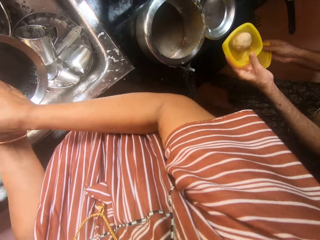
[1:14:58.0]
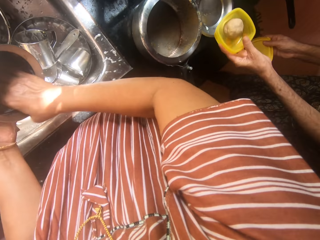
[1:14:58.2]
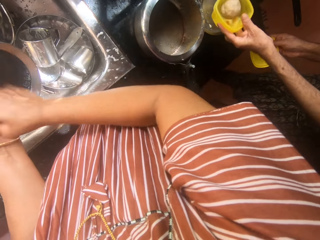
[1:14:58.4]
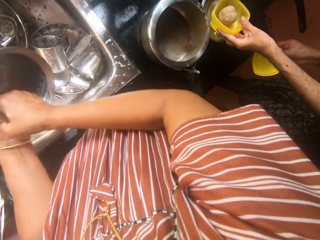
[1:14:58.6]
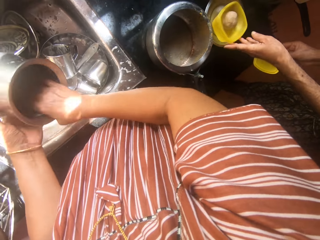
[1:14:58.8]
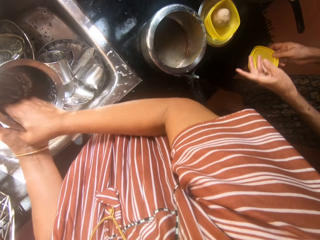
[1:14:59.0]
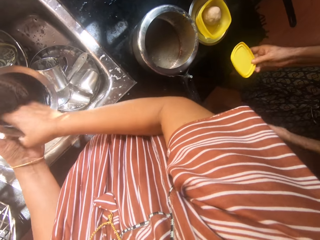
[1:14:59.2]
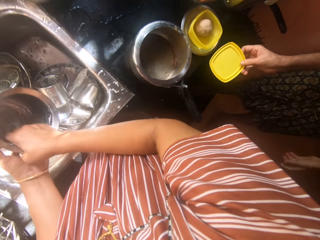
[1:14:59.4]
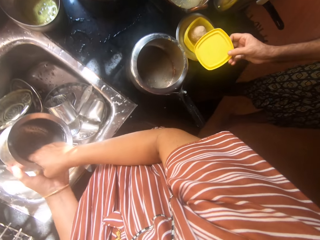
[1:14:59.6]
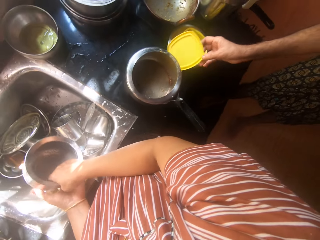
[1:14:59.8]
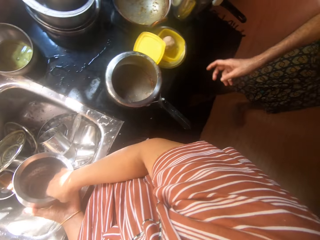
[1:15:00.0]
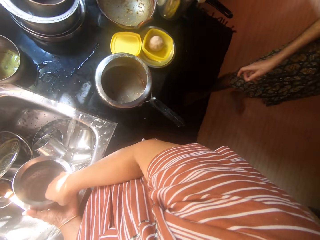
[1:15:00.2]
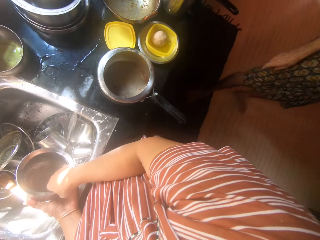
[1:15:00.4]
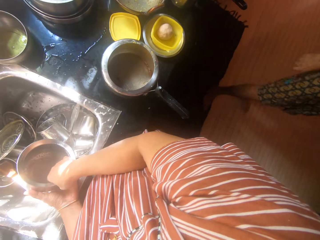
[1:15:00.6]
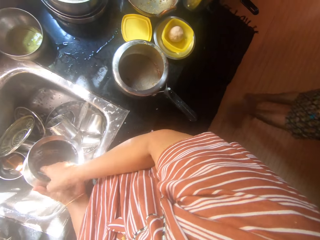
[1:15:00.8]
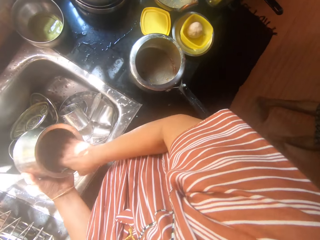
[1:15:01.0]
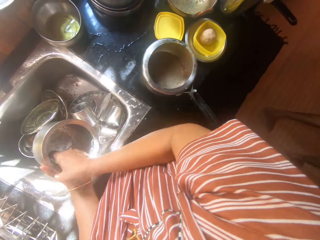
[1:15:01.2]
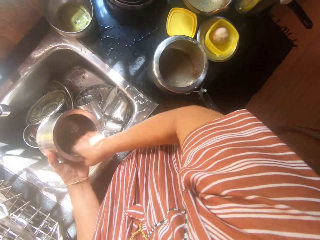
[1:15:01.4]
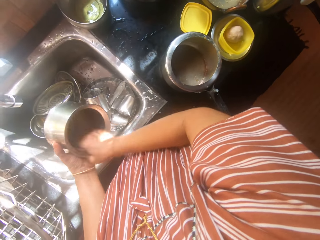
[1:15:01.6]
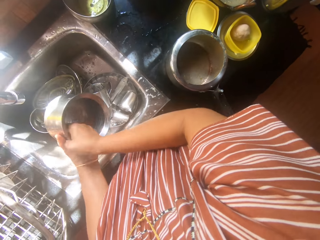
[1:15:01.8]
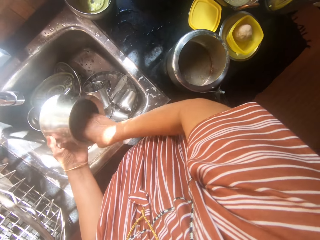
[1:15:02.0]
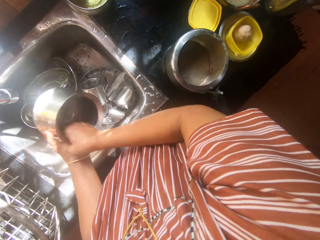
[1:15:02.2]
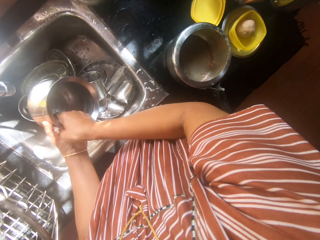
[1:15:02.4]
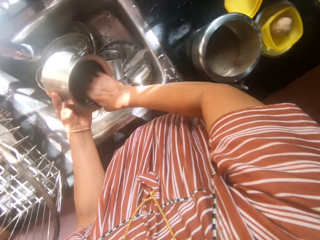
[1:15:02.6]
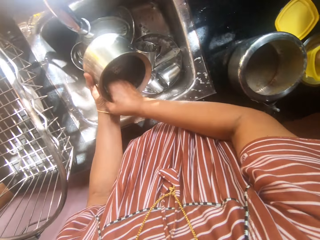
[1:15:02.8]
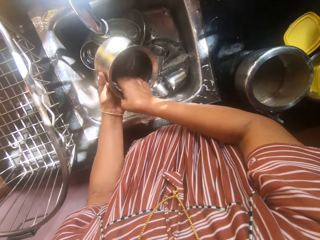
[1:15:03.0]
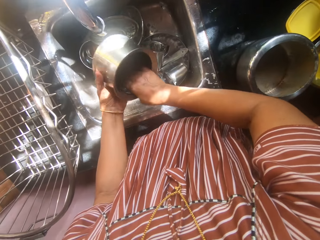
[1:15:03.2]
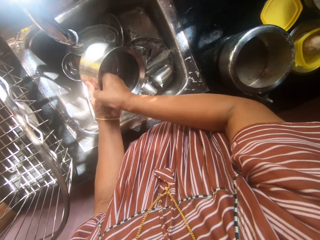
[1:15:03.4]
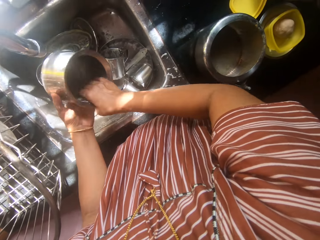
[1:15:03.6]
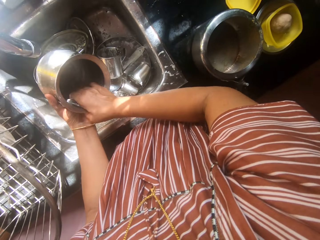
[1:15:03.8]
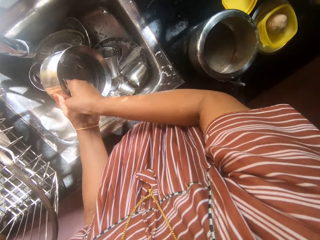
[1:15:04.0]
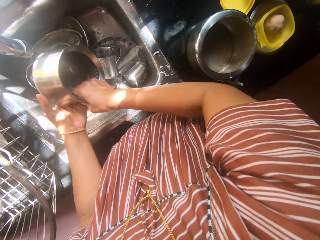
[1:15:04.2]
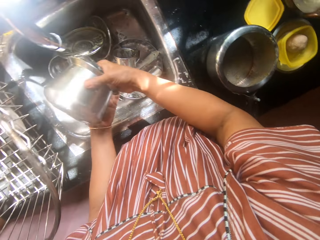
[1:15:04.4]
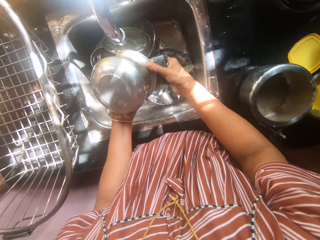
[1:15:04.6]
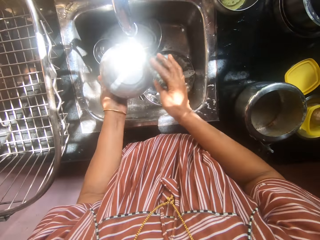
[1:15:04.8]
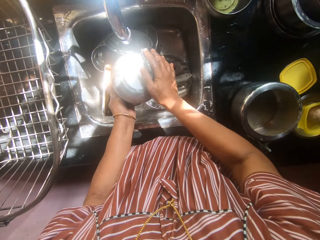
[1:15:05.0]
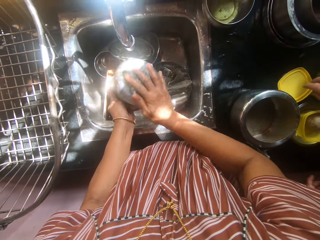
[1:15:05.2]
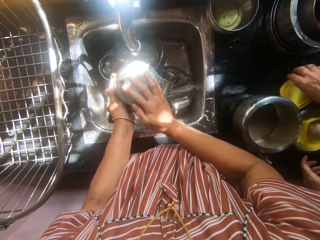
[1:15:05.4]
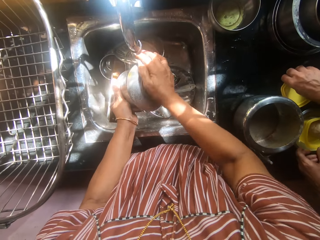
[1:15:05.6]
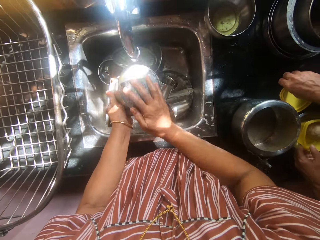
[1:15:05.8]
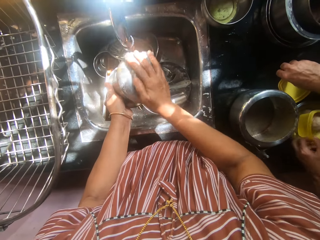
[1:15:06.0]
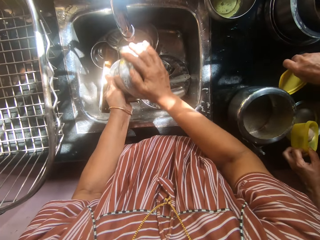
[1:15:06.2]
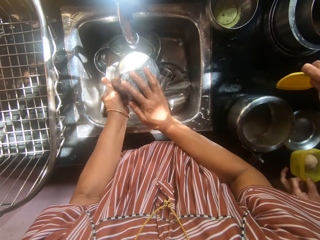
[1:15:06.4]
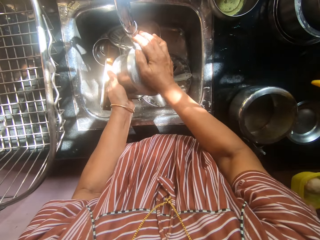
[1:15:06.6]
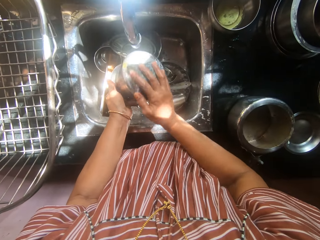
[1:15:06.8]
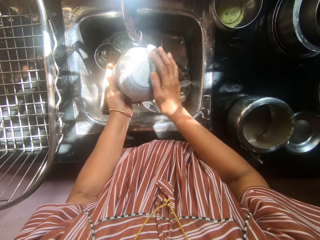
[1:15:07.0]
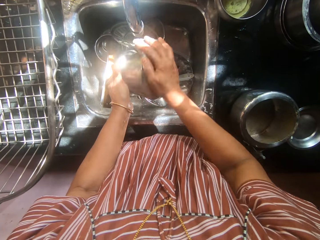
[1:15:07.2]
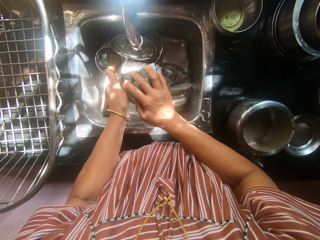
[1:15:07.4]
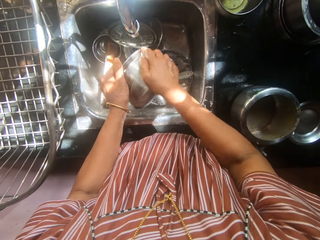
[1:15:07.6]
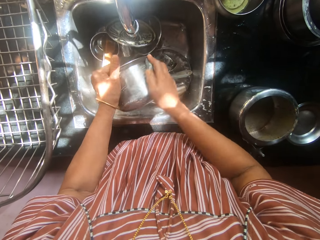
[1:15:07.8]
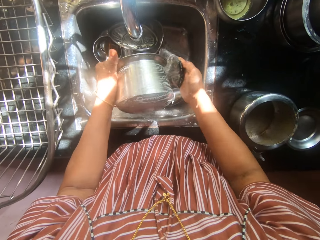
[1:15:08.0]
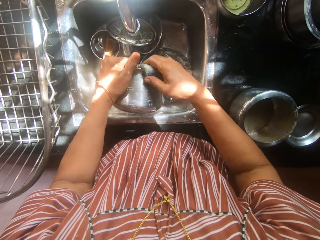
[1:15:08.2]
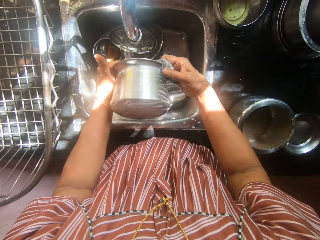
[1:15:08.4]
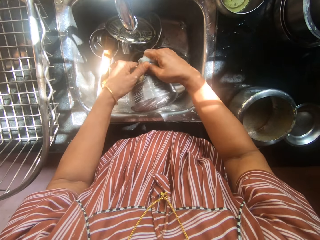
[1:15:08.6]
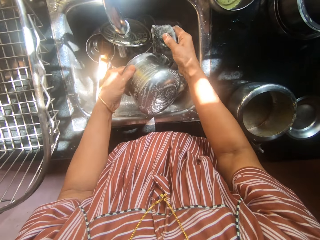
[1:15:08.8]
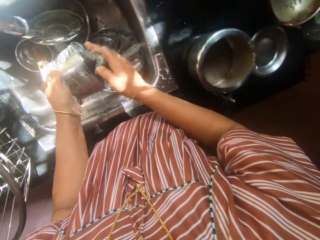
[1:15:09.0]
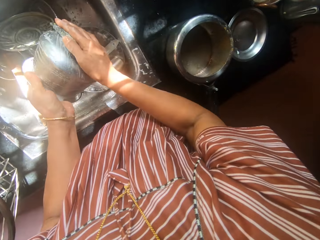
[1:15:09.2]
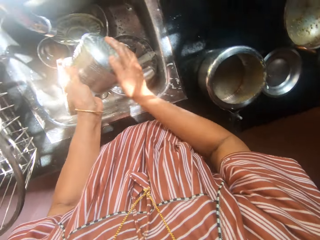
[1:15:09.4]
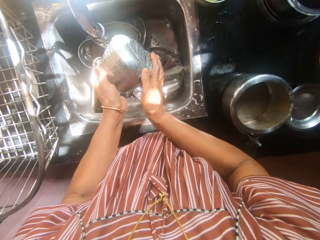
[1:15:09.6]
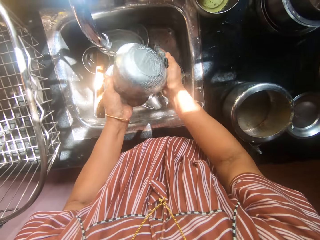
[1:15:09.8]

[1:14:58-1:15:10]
The man places another plate containing dough on the kitchen worktable with his left hand. The camera wearer converses. They interact with the man. The man places the second plate's cover on the kitchen worktable with his right hand, and walks away from the sink. The camera wearer washes the cooking pot. The man picks the second plate's cover from the kitchen worktable with his right hand. He picks the second plate from the kitchen worktable with his left hand.

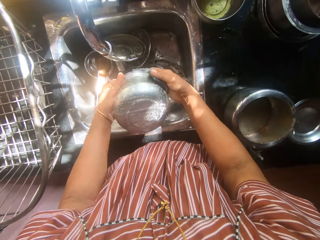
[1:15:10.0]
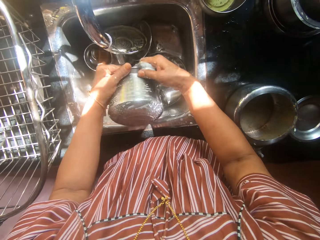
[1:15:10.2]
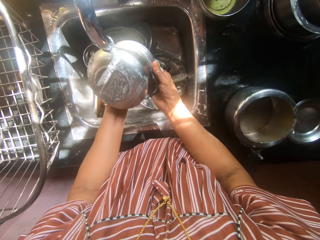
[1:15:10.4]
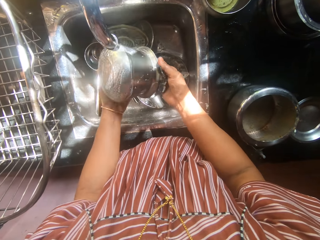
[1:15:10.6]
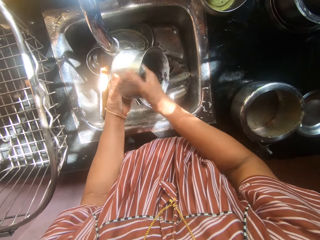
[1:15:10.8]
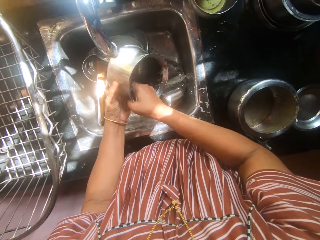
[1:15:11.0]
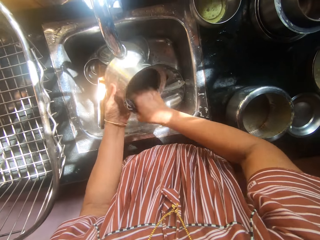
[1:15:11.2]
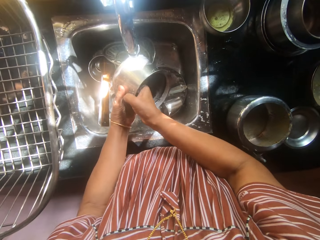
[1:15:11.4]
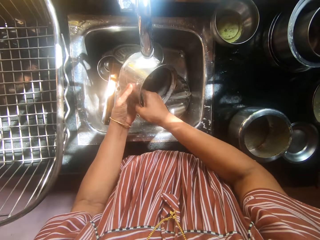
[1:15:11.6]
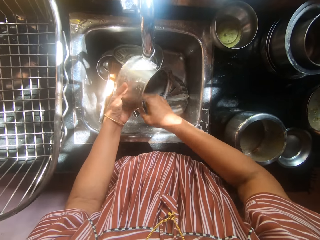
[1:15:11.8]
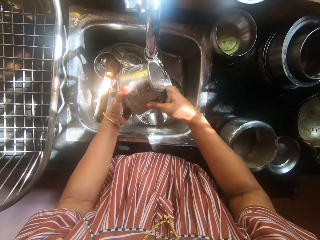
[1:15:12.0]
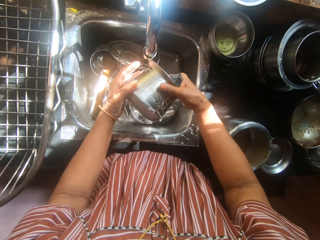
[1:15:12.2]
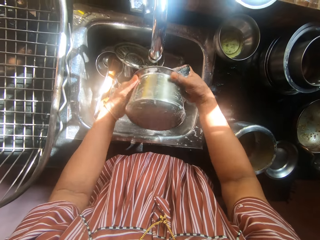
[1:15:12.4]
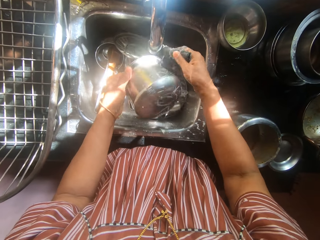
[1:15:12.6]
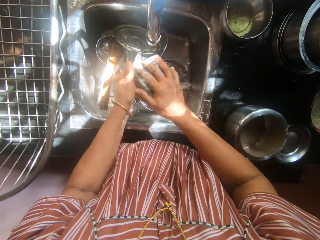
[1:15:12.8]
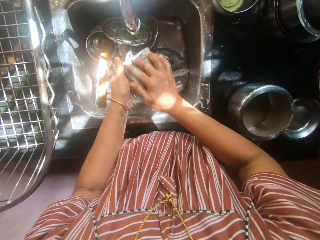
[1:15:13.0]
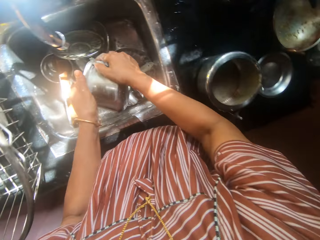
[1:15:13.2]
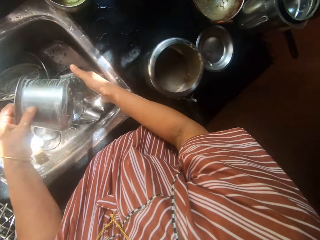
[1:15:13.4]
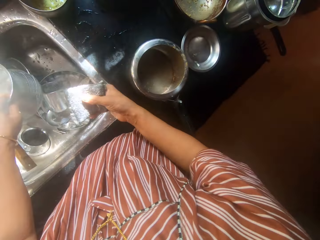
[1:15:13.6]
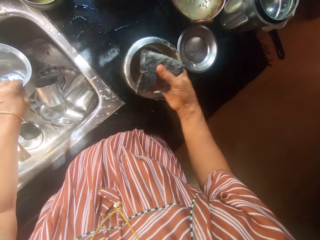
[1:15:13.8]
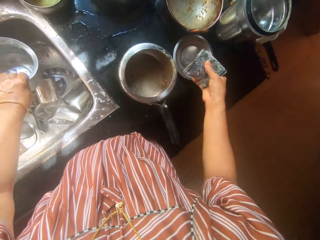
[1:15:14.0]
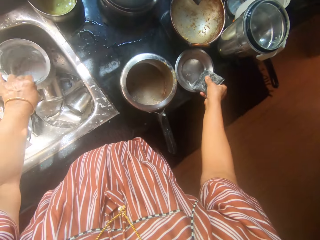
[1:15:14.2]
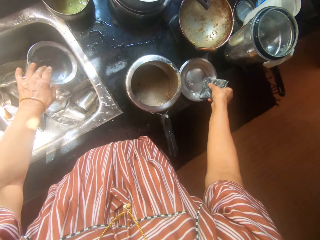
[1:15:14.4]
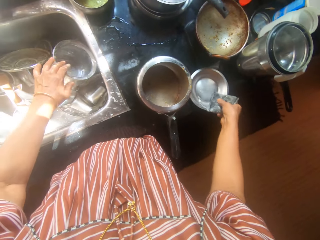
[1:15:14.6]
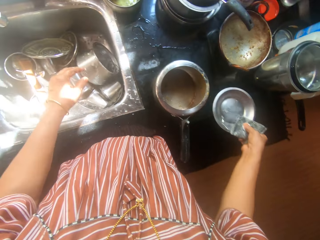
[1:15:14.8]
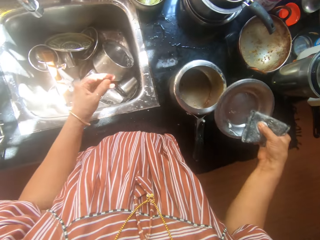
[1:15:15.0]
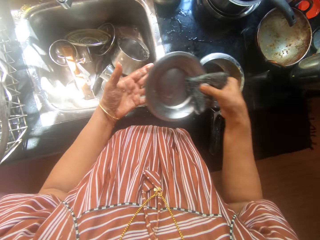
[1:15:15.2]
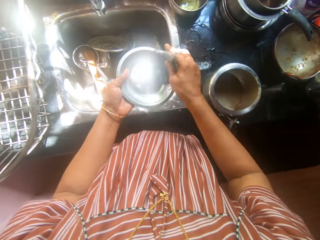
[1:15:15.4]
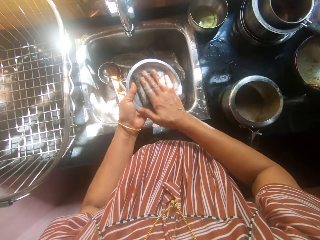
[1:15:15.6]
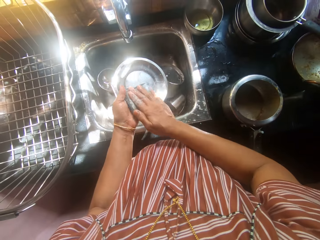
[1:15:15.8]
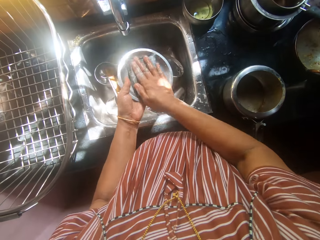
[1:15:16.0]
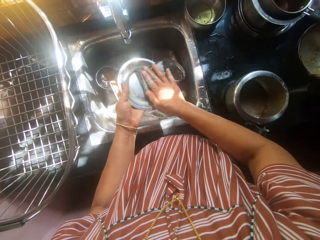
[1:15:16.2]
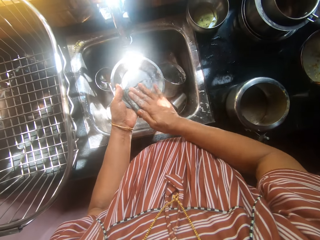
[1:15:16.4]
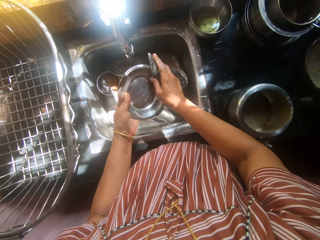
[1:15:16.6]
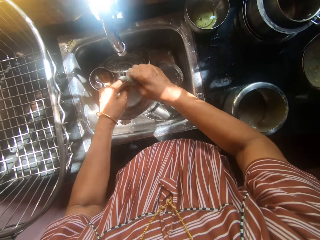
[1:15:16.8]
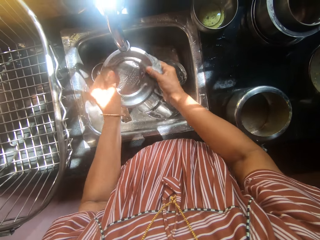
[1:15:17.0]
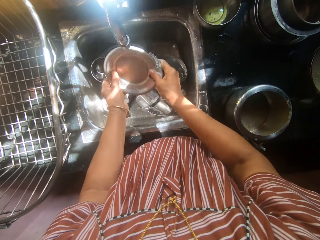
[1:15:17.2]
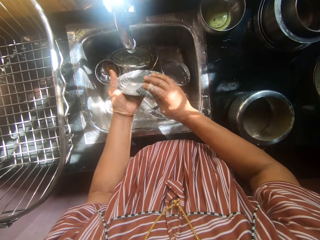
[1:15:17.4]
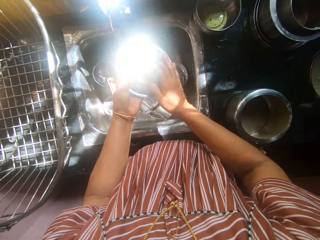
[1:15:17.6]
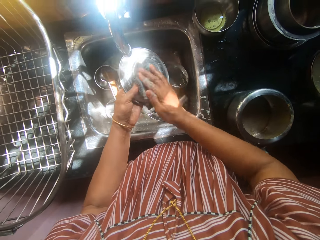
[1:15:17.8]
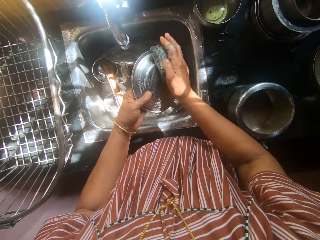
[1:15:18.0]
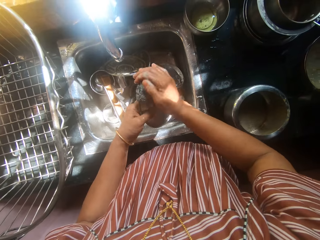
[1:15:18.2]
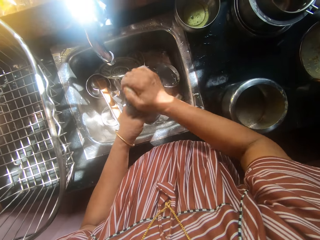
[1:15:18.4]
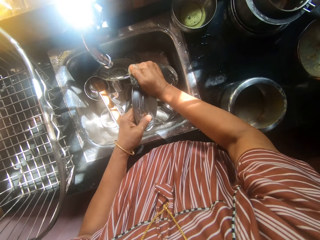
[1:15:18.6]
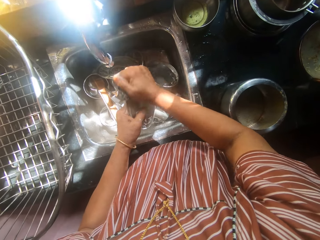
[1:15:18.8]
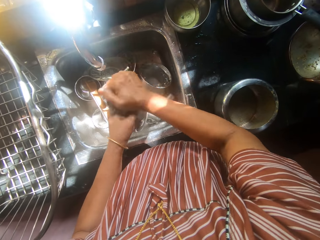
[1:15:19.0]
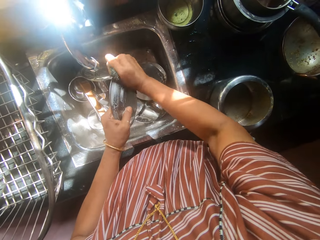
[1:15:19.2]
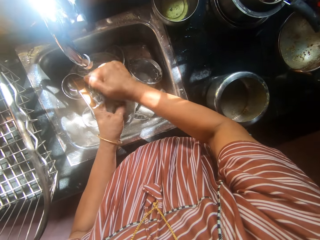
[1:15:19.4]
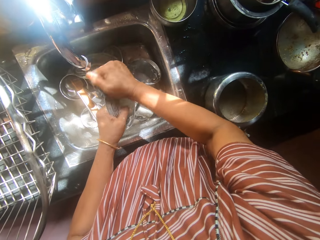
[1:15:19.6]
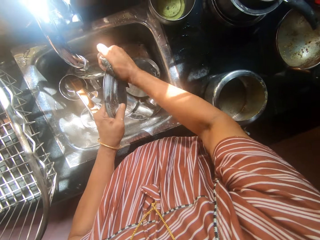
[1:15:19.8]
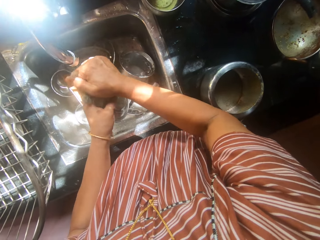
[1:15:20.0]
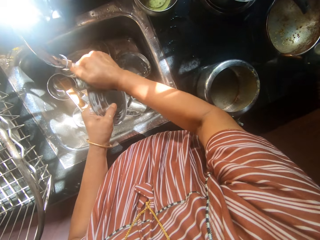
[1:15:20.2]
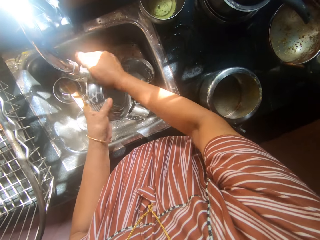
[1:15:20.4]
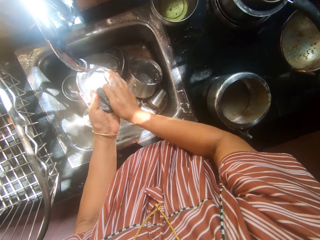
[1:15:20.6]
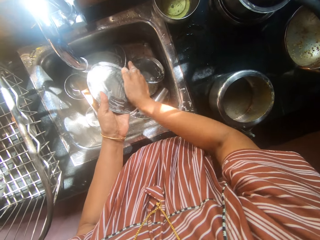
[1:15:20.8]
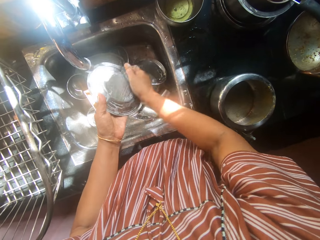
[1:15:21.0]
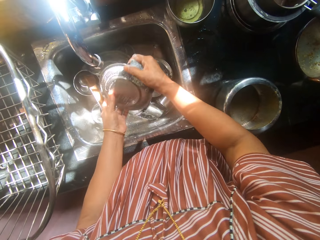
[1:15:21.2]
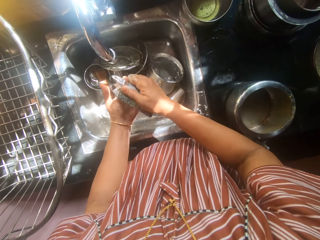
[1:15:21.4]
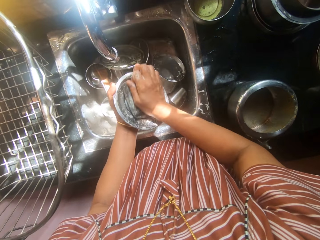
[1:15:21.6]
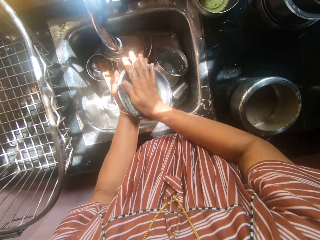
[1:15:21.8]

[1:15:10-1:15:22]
The camera wearer drops the second pot into the sink with her left hand. She picks another plate from the kitchen worktable with her right hand. She washes the third plate with the sponge.
